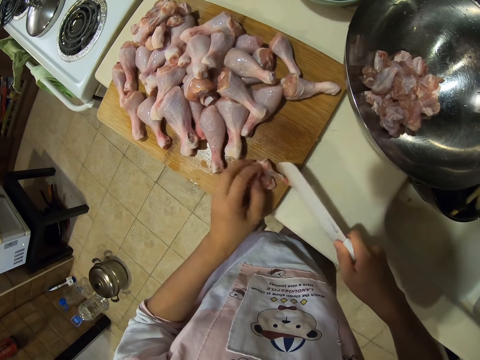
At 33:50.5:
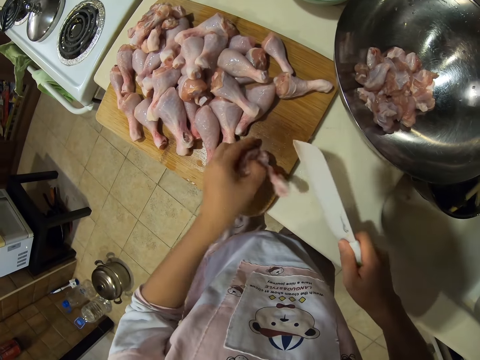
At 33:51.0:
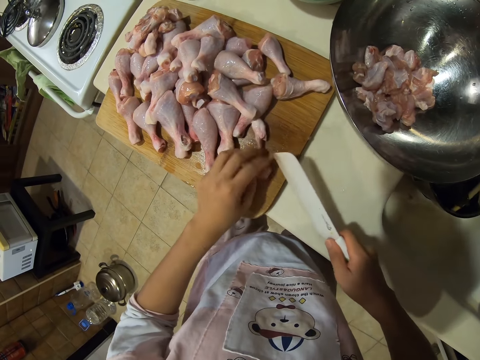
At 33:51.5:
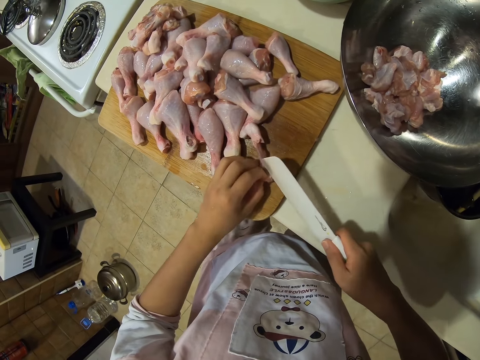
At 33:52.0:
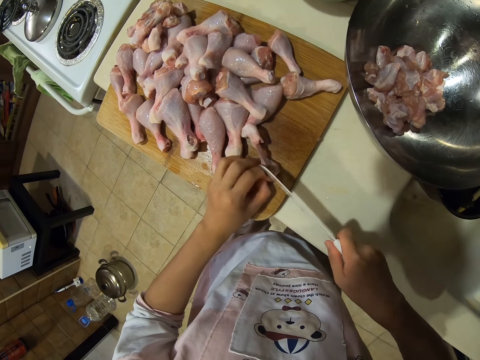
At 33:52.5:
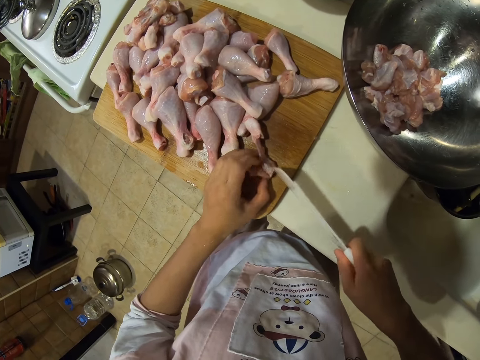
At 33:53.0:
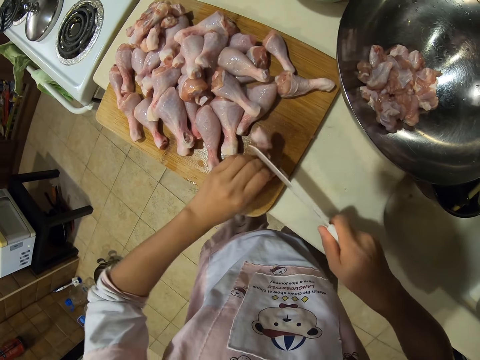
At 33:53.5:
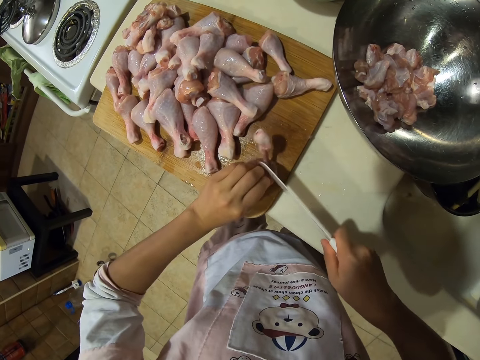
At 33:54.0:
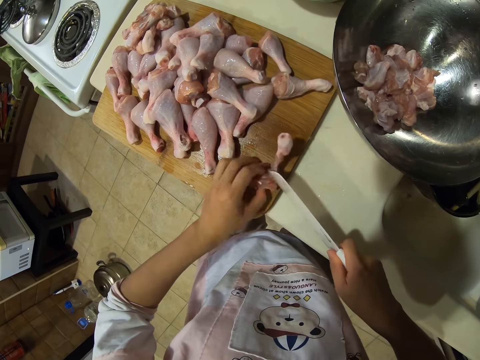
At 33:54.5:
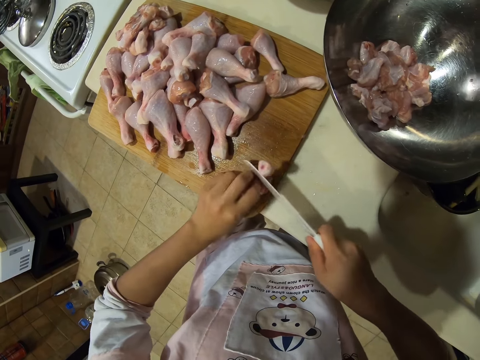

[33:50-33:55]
The camera wearer cuts the meat with a knife.

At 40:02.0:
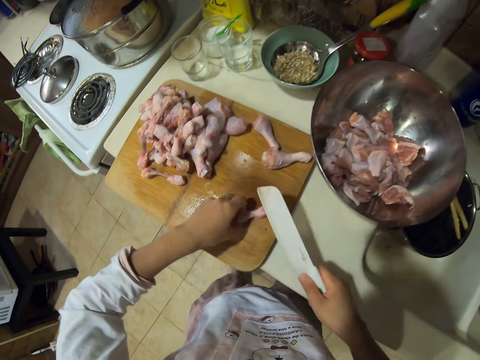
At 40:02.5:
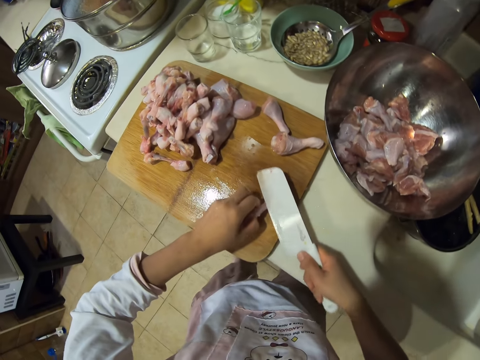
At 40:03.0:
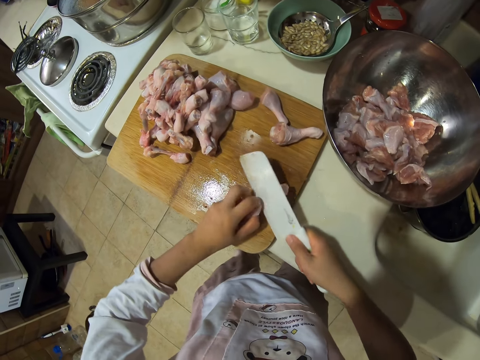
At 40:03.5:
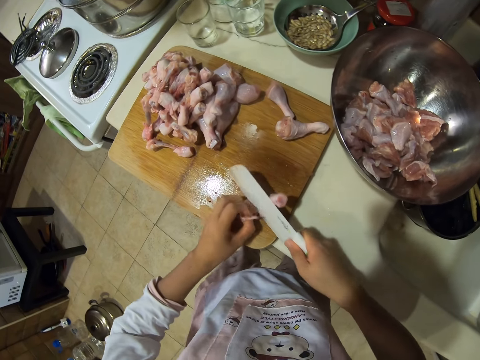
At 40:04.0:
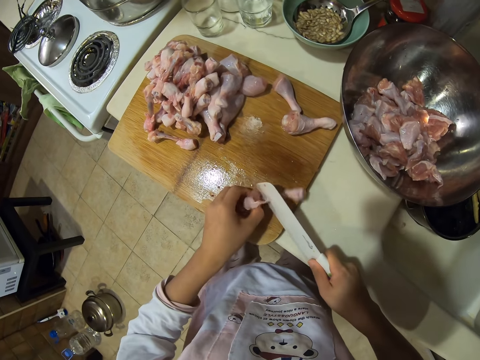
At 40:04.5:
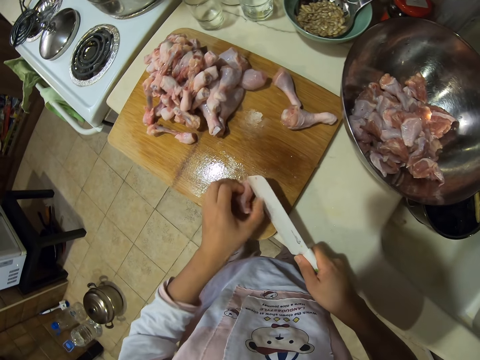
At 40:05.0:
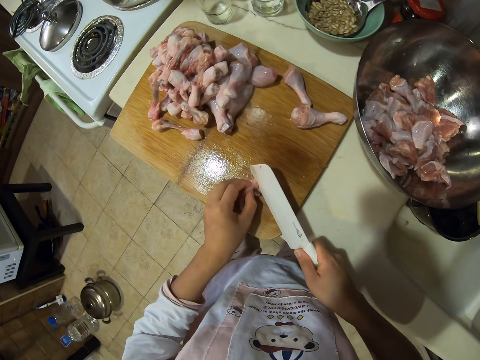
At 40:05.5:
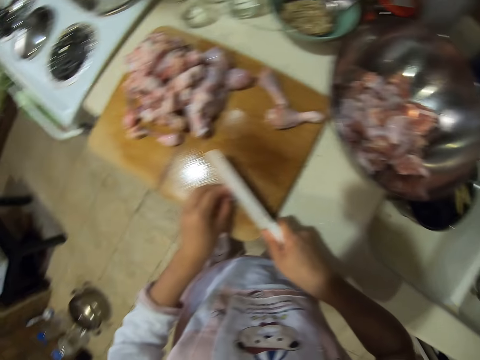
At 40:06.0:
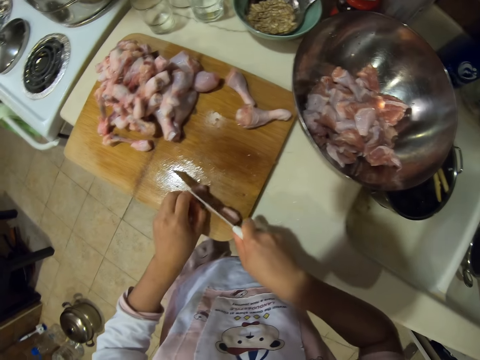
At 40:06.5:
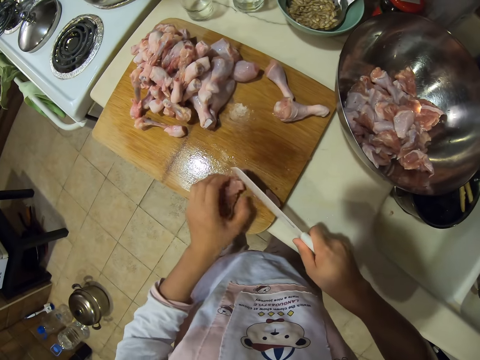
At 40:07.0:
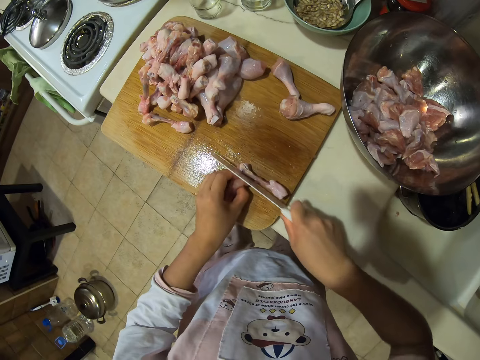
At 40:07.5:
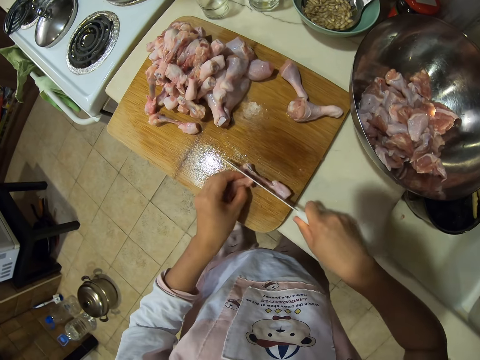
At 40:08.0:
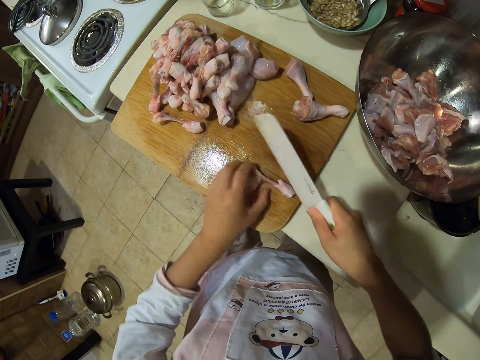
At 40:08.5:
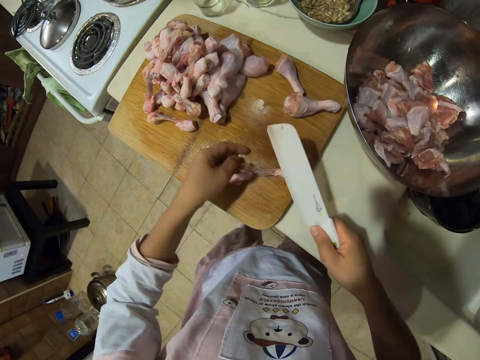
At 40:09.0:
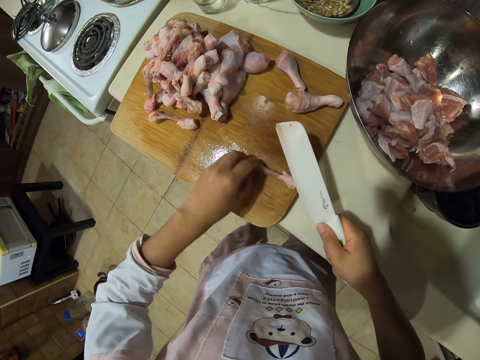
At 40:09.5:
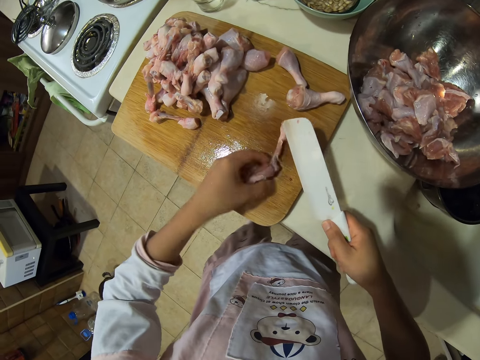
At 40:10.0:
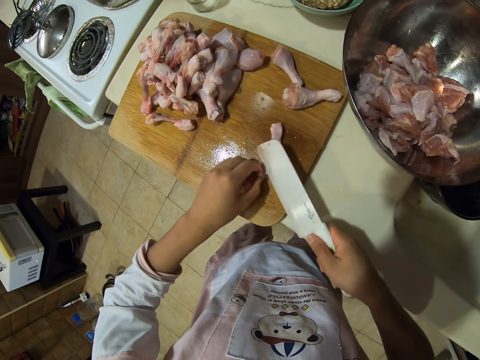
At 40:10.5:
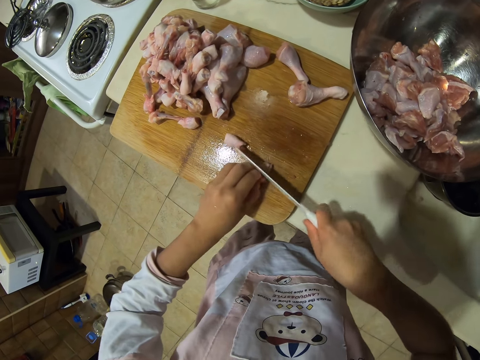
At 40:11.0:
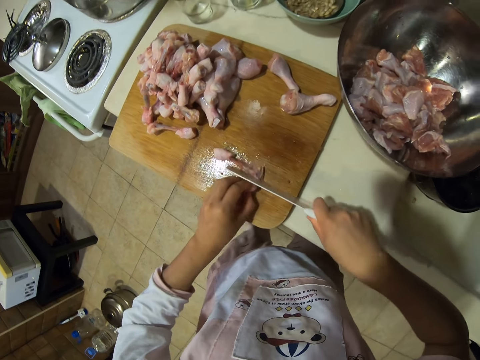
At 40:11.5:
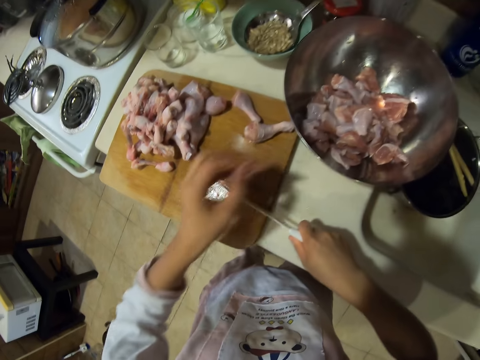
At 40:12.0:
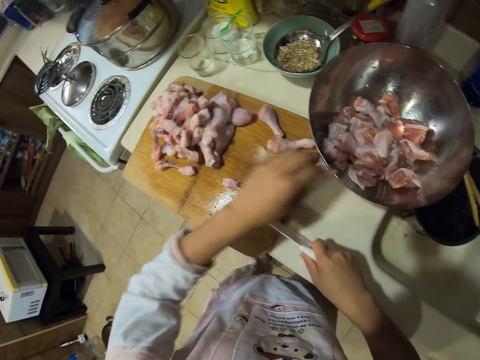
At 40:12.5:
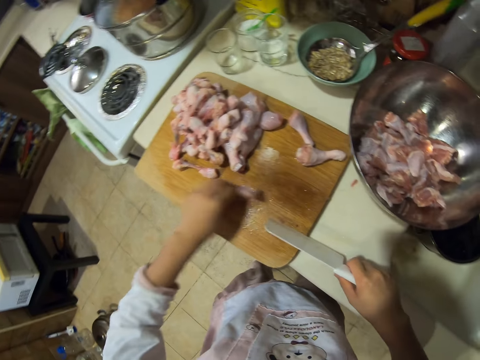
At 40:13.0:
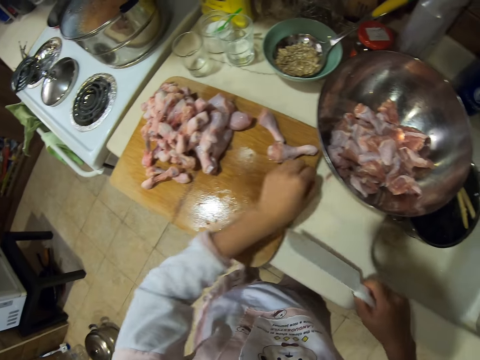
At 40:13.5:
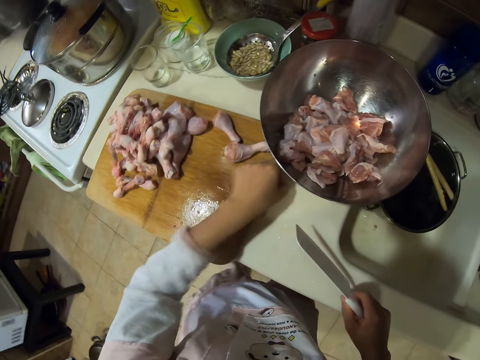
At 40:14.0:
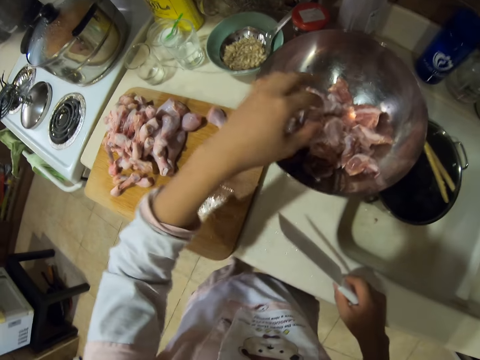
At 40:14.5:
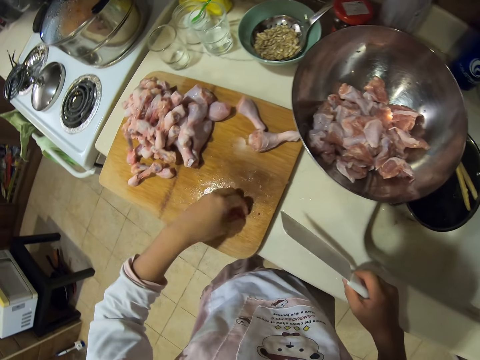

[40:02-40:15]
The camera wearer chops chicken drumstick meat. They drop a piece of chopped meat on the countertop. They put the chopped meat in a bowl. They take a piece of meat, put the piece of meat down, and put the chopped meat on the countertop in the bowl.

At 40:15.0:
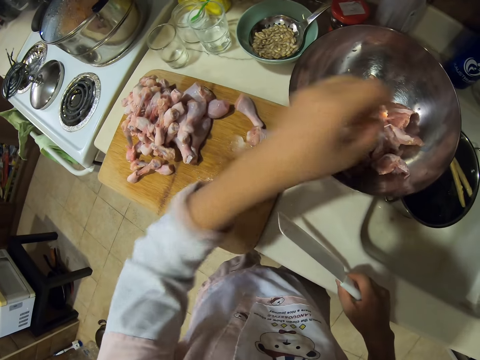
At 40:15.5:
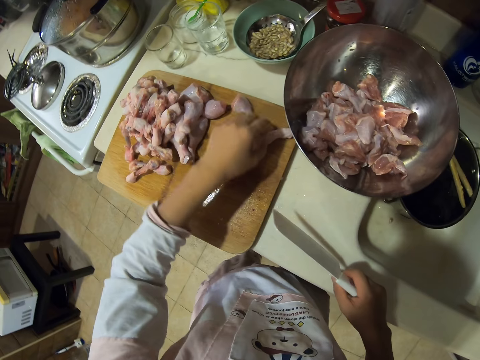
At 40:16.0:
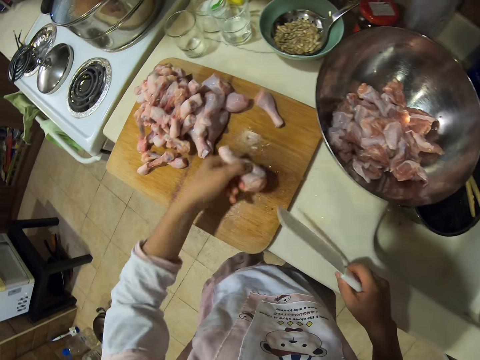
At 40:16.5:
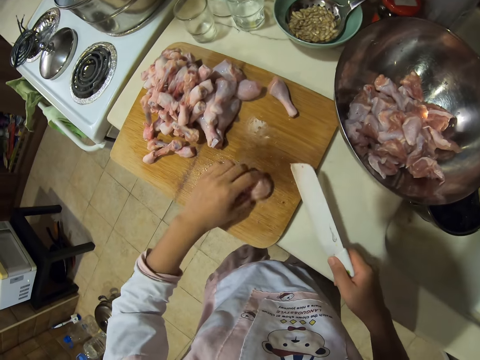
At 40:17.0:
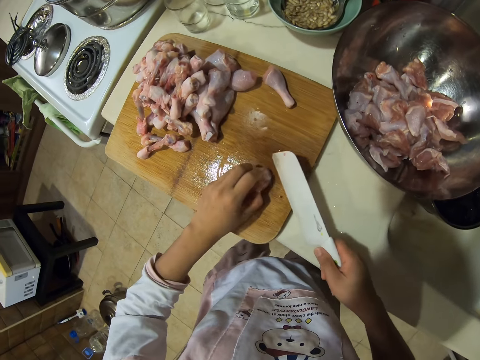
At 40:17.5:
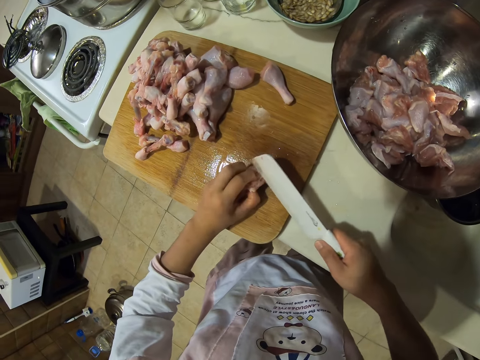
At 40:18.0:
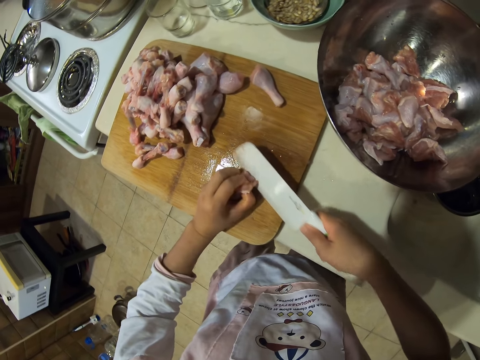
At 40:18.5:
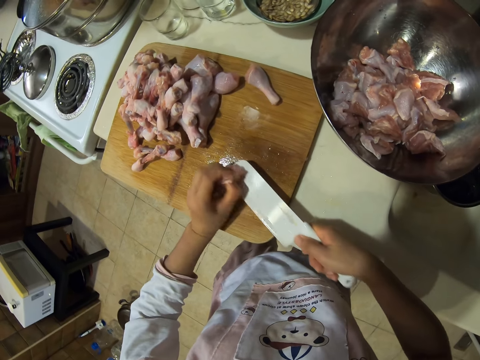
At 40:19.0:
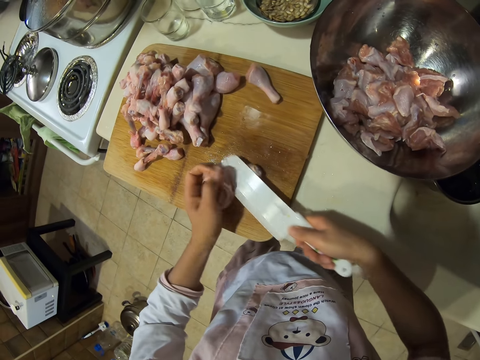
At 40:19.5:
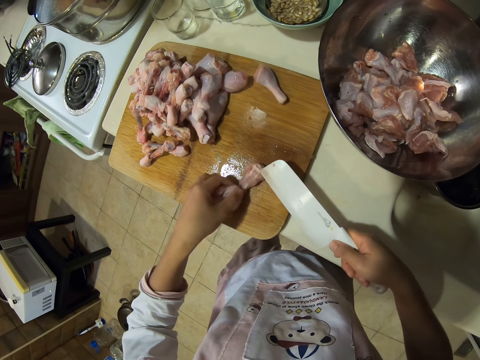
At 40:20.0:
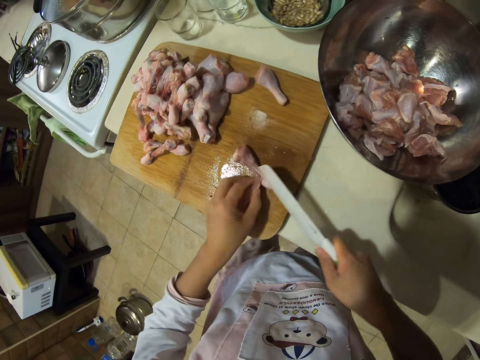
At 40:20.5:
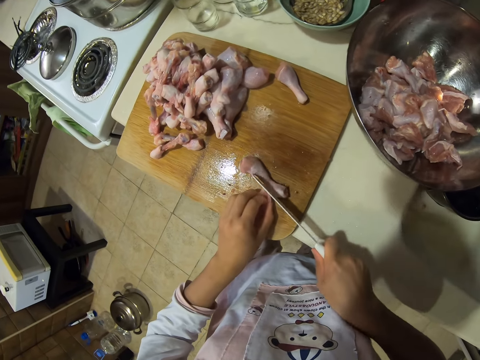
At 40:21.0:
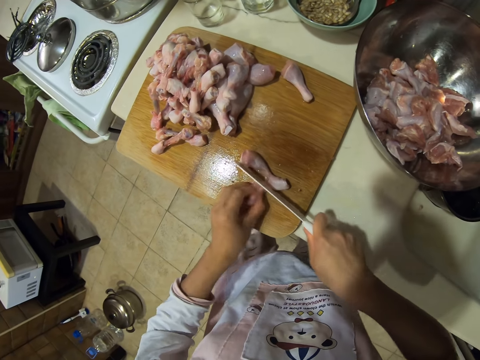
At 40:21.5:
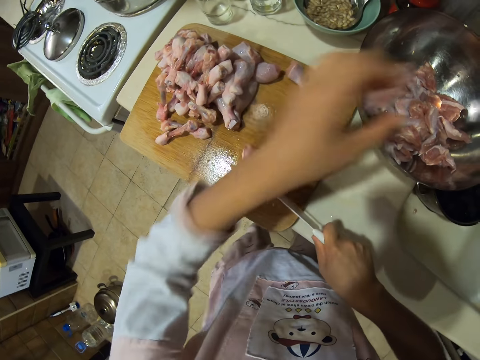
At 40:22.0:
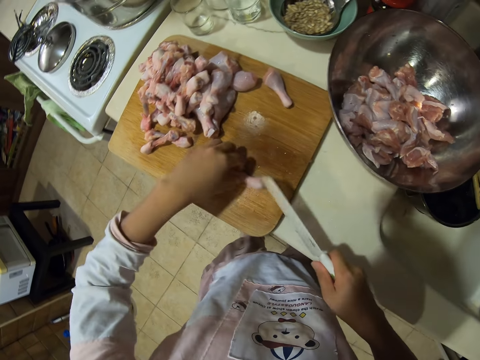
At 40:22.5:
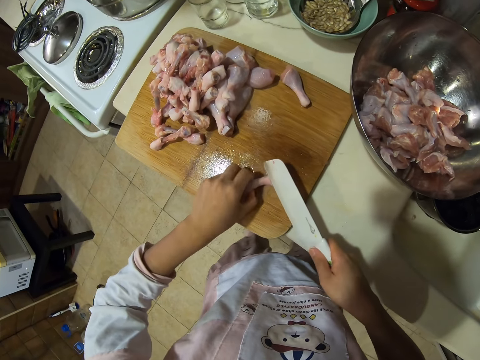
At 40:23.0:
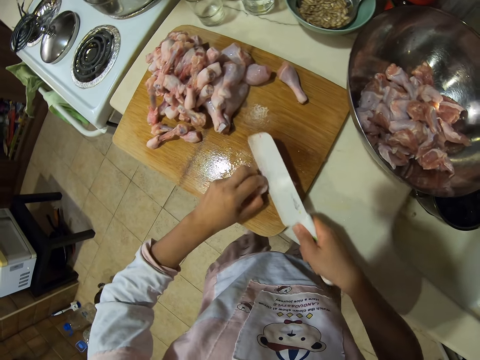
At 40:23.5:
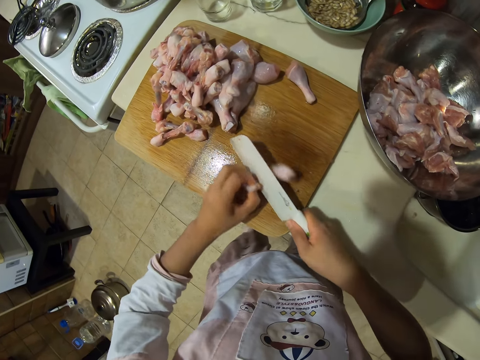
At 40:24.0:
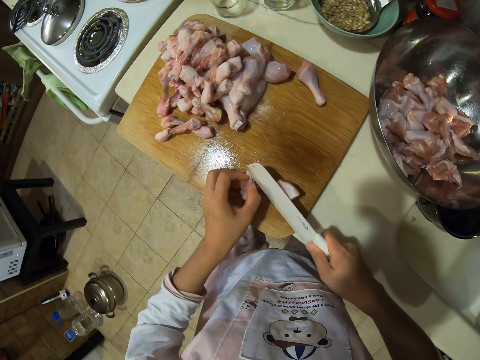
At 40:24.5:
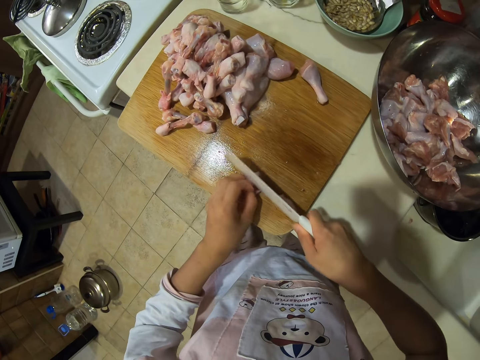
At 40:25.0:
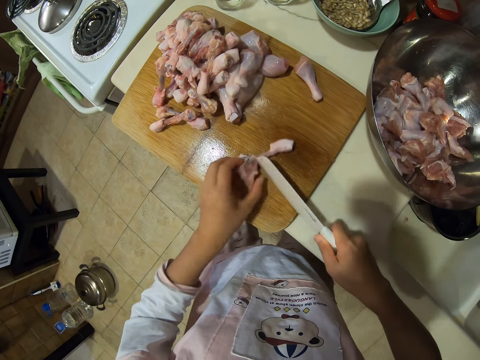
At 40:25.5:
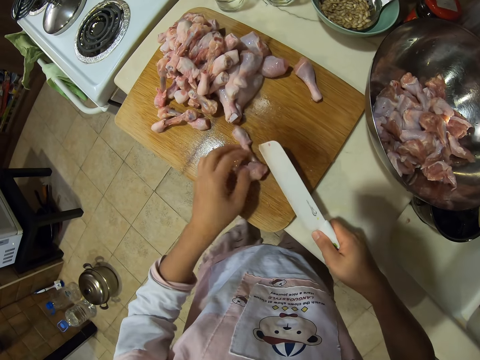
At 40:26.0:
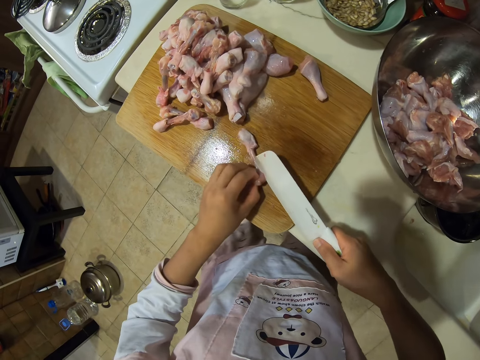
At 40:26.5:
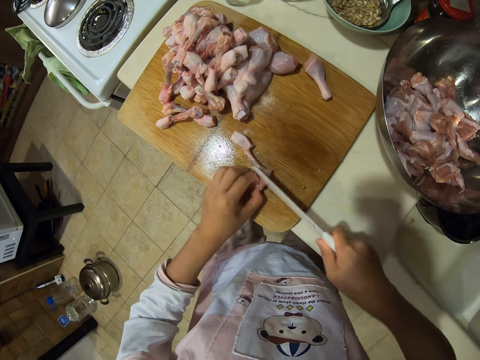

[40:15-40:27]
The camera wearer takes a piece of meat from the chopping board. They put the chopped meat in a bowl. They take a piece of meat. They chop the chicken drumstick meat. They put the chopped meat in the bowl. They take a piece of meat. They chop the meat.
